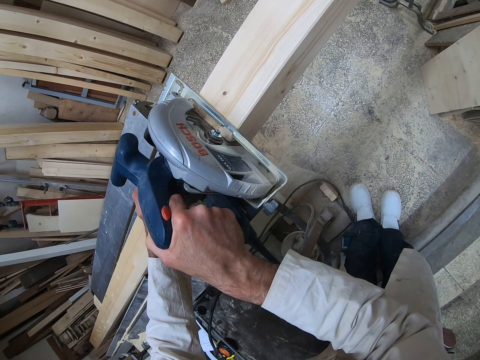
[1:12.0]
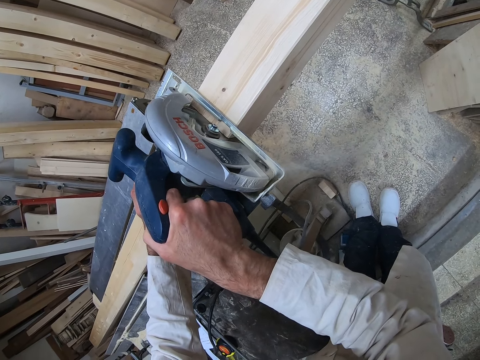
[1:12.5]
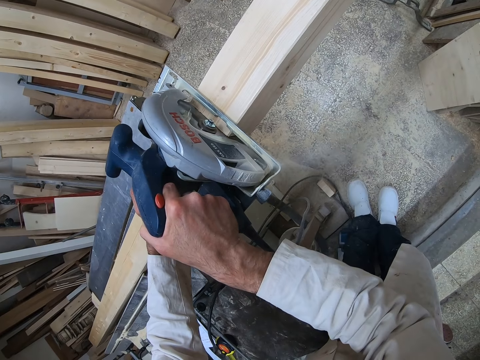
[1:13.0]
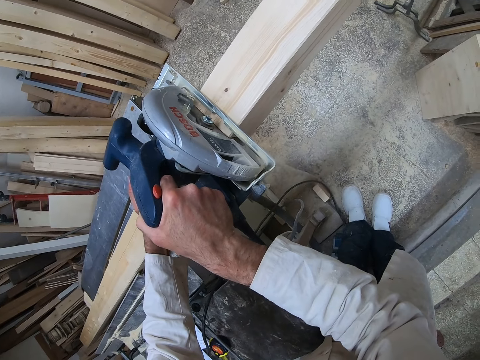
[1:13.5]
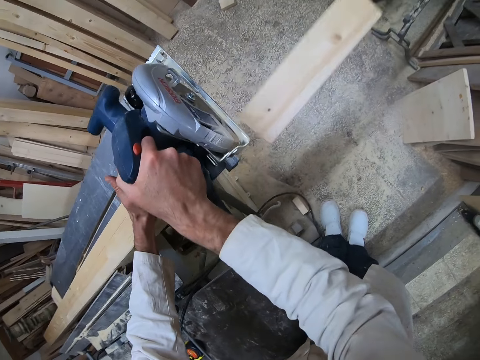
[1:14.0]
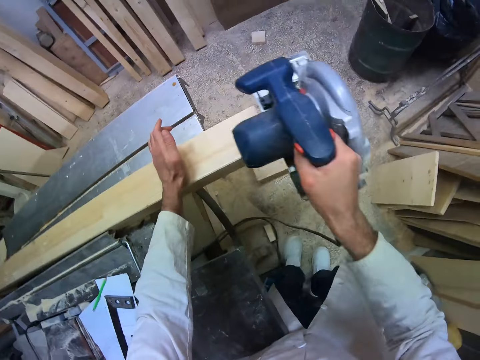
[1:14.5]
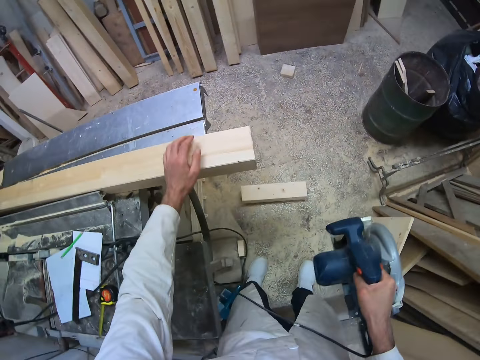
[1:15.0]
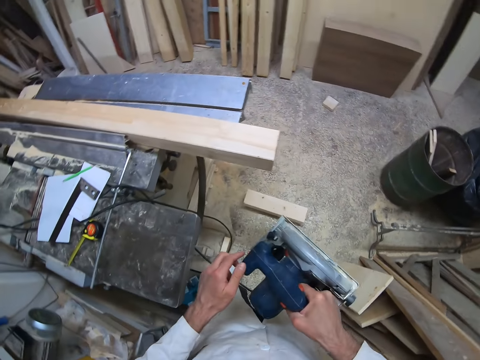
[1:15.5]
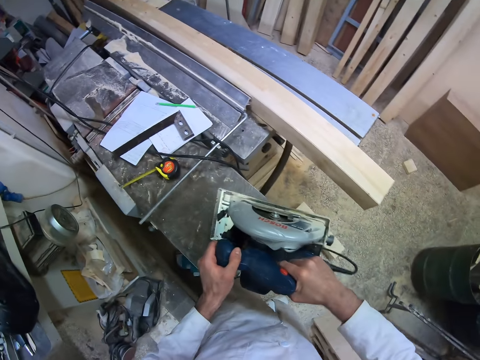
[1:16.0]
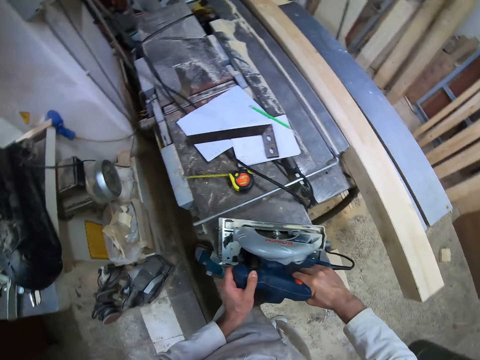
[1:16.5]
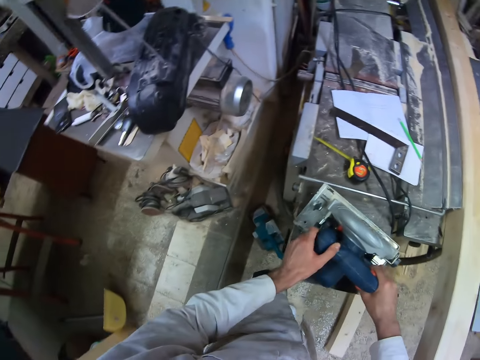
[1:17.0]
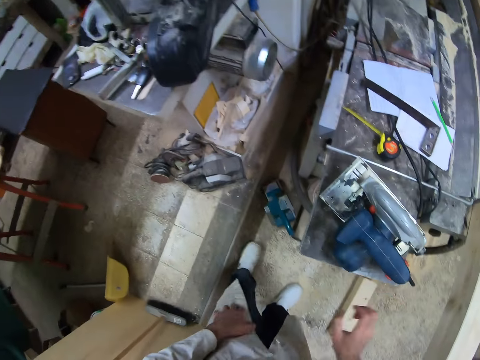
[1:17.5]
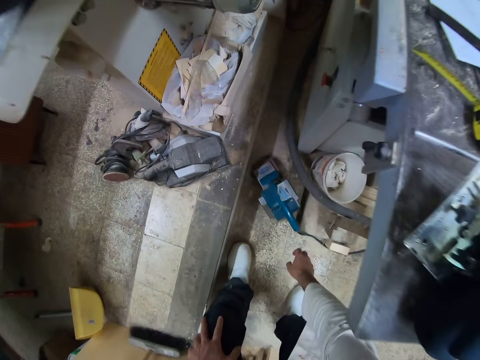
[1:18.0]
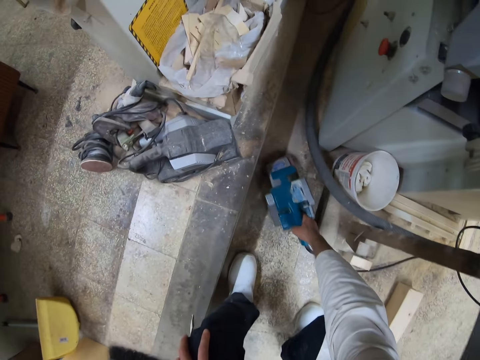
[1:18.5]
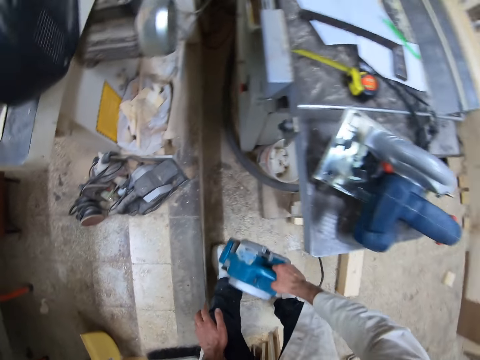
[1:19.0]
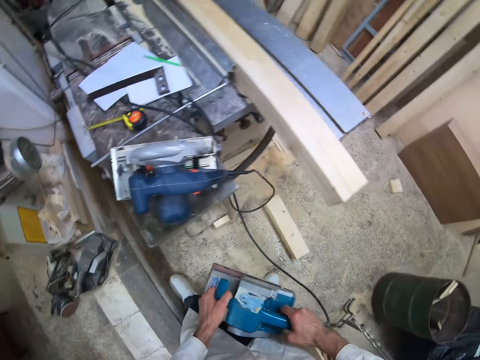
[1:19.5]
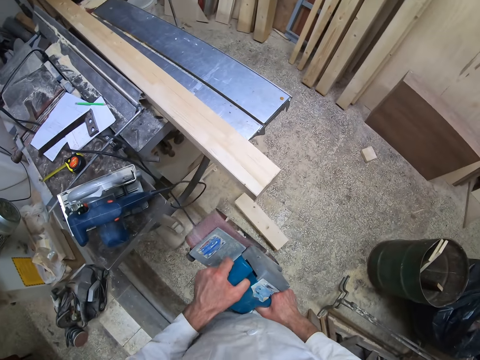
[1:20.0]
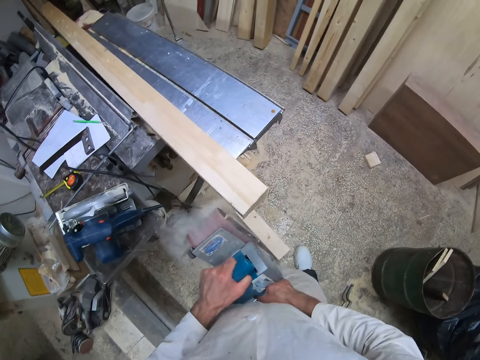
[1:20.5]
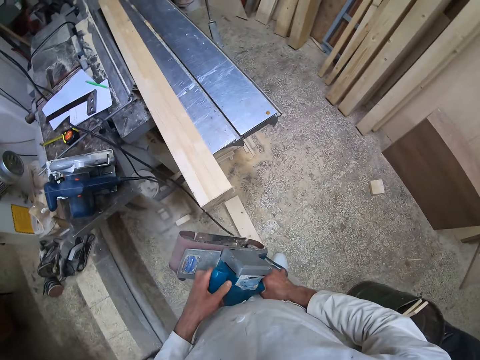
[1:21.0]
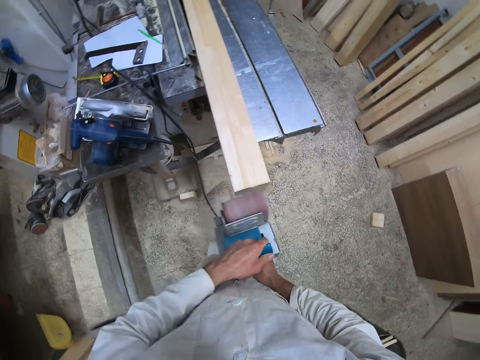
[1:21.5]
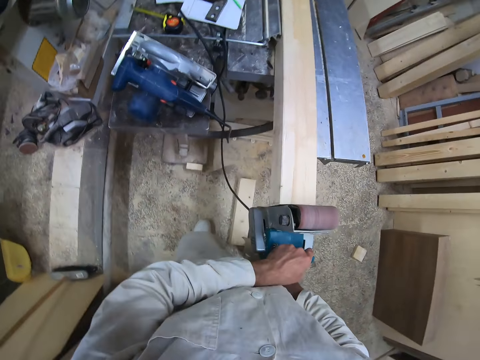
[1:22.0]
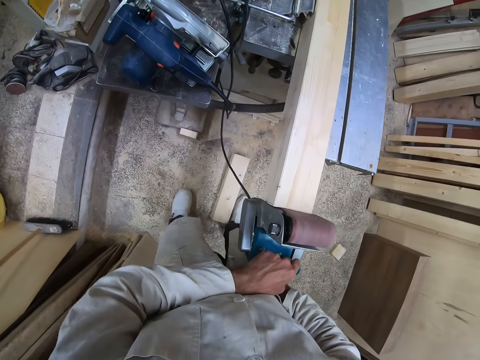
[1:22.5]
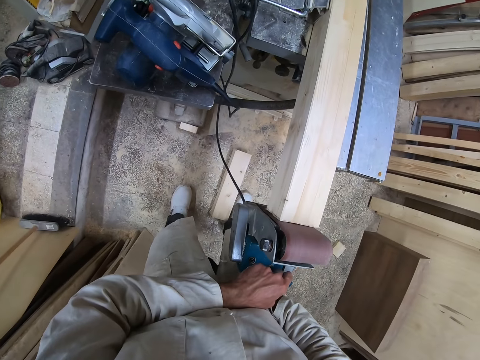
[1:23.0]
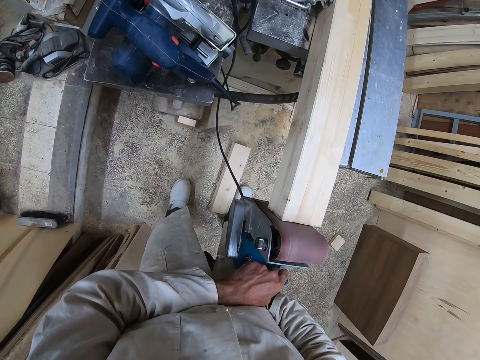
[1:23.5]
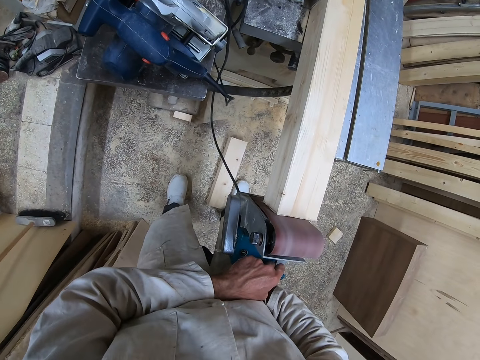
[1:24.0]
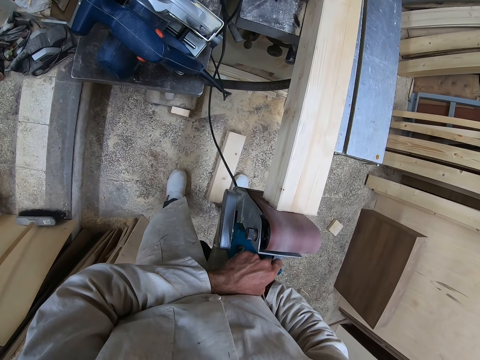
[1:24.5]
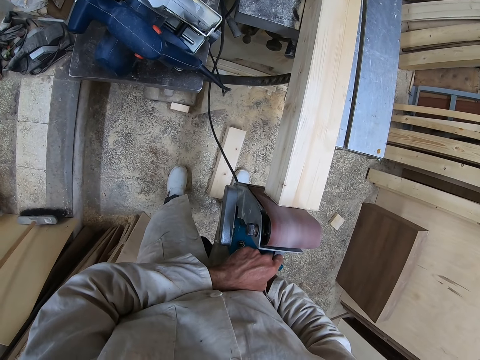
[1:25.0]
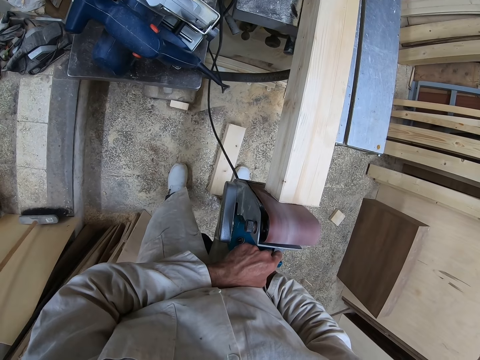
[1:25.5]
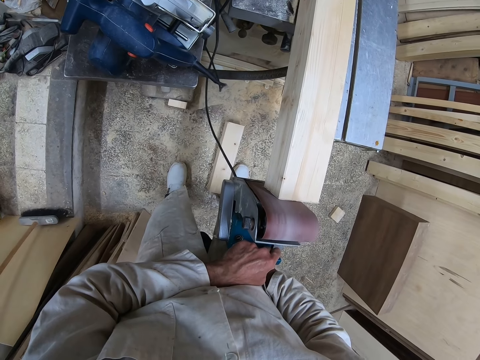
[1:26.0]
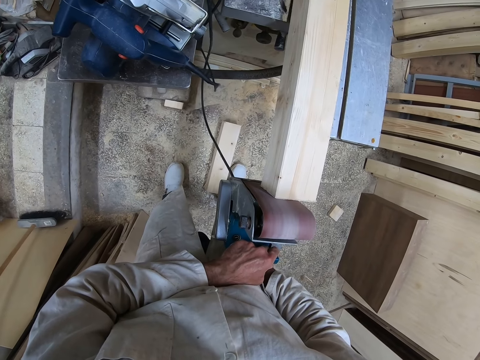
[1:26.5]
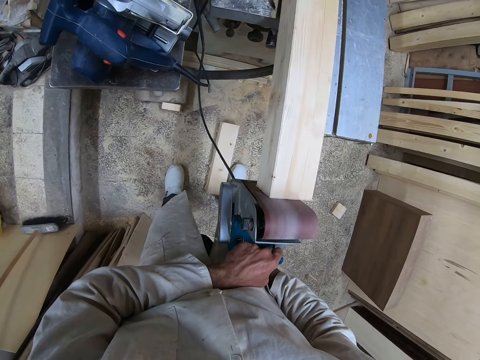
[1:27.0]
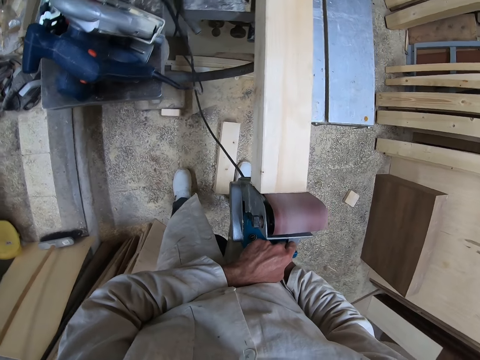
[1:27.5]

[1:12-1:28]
The camera wearer lifts the wood cutter or circular saw. He holds the wood cutter with both hands. He places the circular saw on the workshop table with both hands. He bends. He picks up an electric sander or wood smoothing machine from the floor with his right hand. He turns on the electric sander with both hands. He places the wood smoothing machine on the wood. He smoothens the piece of wood with the electric sander with both hands.

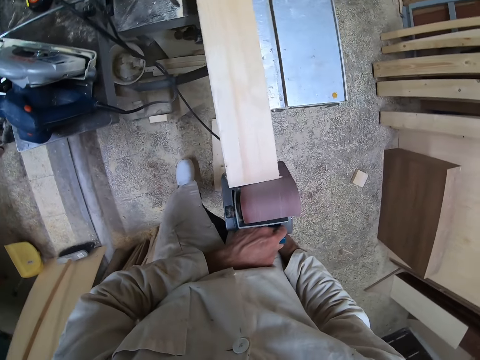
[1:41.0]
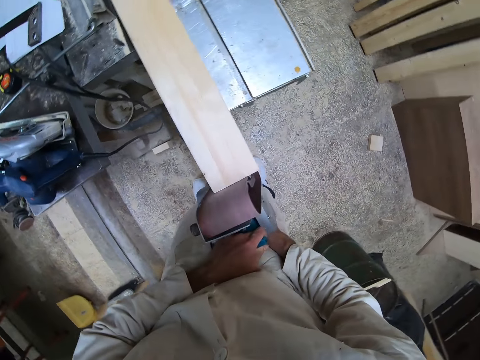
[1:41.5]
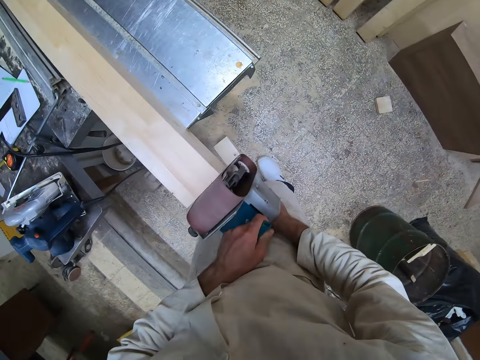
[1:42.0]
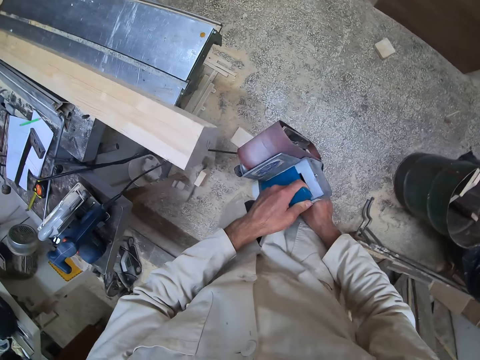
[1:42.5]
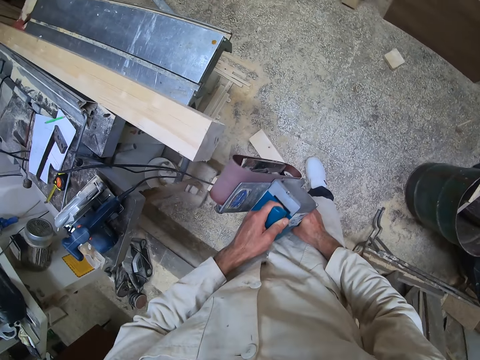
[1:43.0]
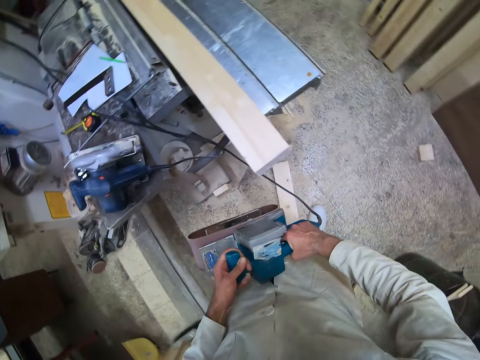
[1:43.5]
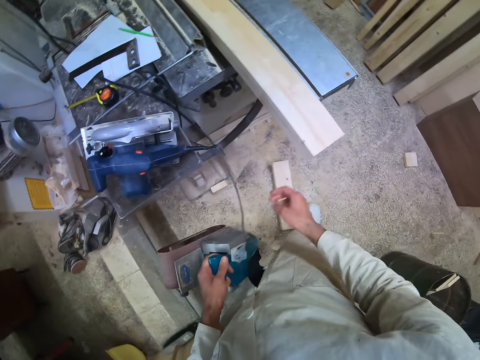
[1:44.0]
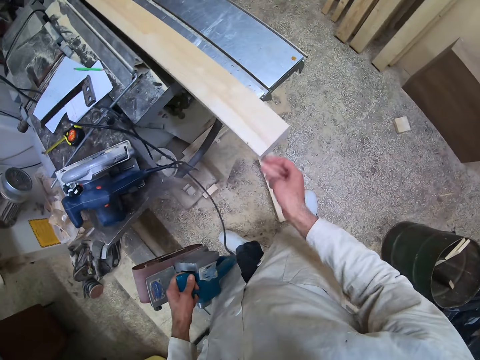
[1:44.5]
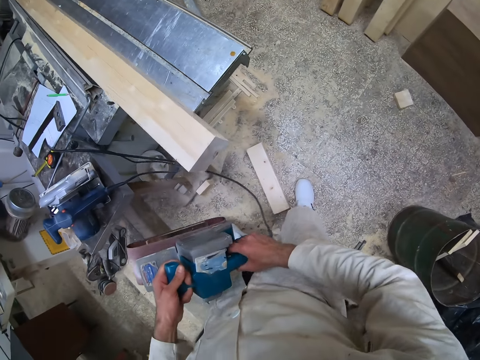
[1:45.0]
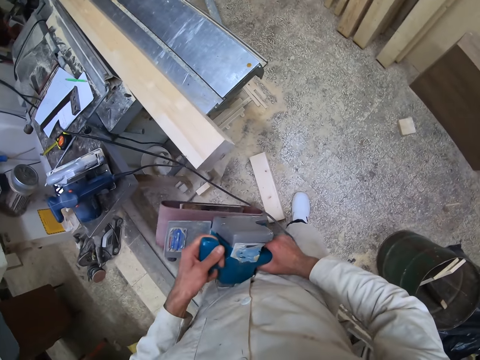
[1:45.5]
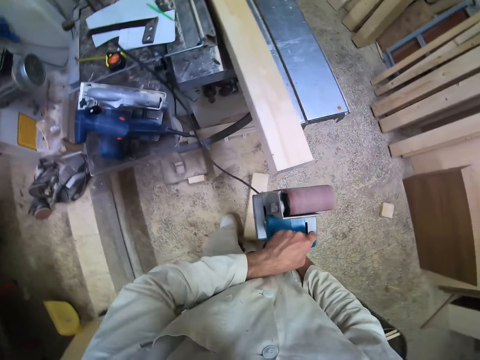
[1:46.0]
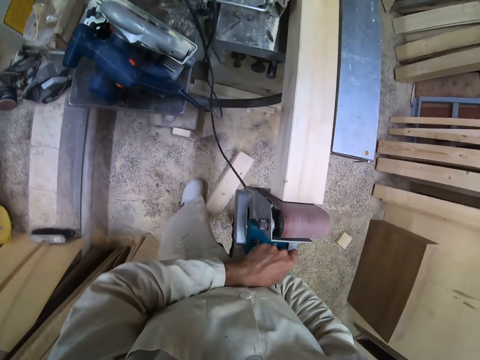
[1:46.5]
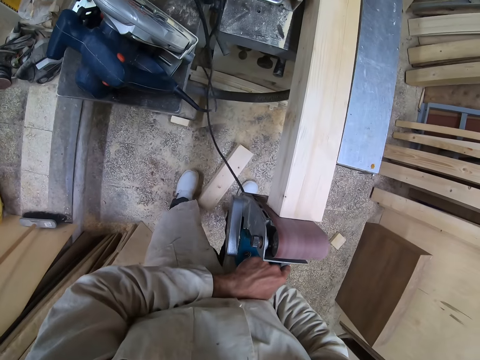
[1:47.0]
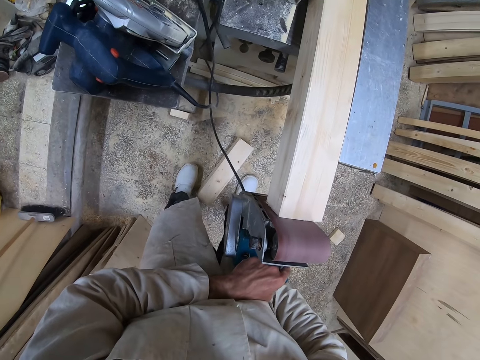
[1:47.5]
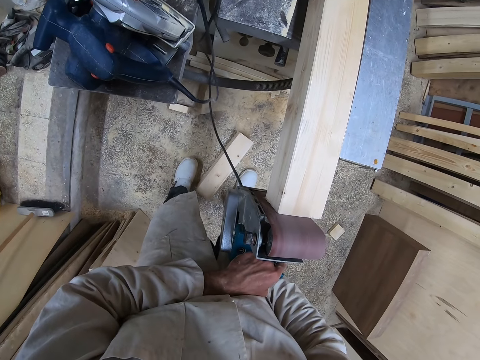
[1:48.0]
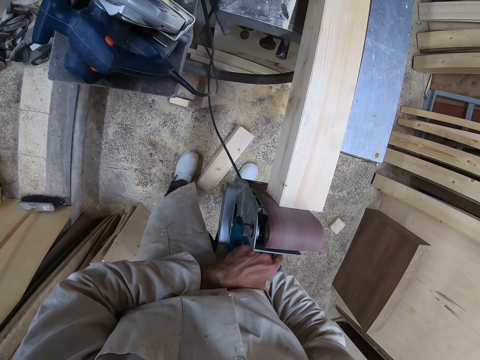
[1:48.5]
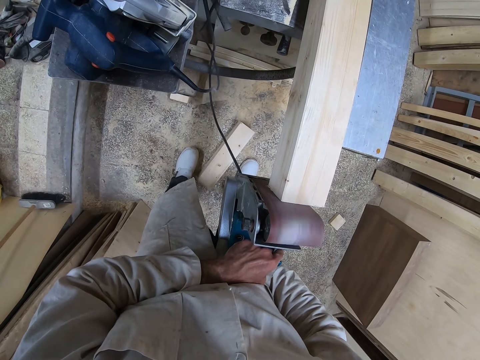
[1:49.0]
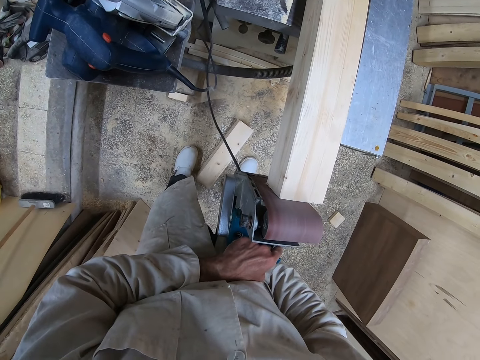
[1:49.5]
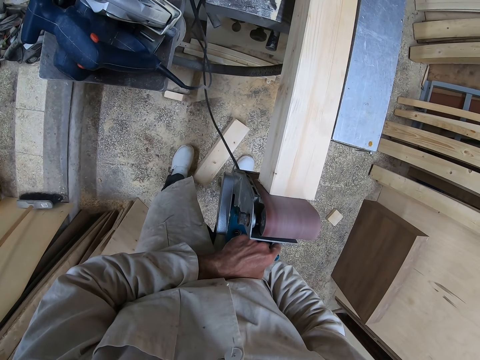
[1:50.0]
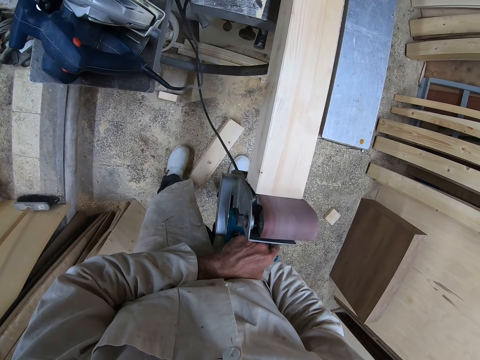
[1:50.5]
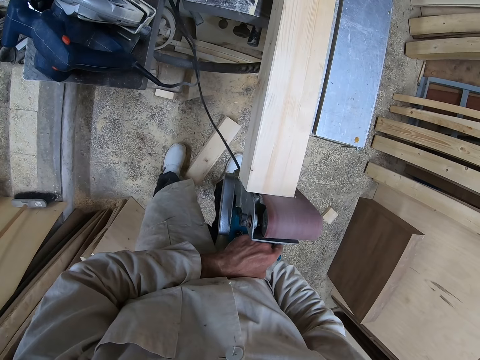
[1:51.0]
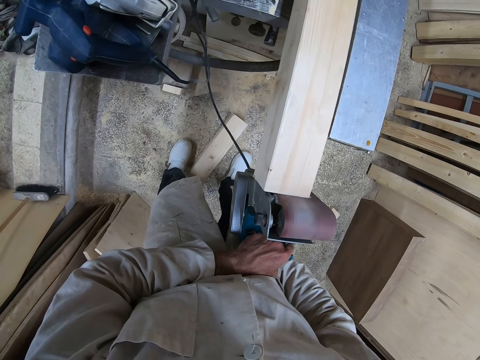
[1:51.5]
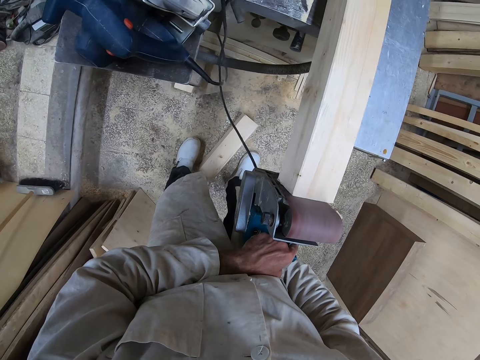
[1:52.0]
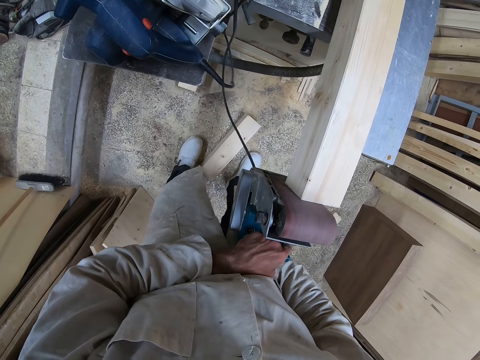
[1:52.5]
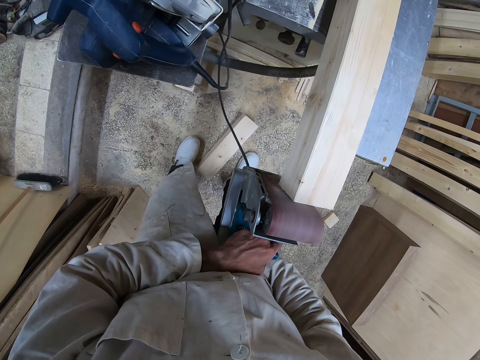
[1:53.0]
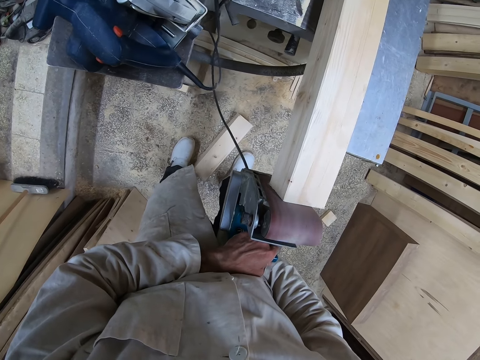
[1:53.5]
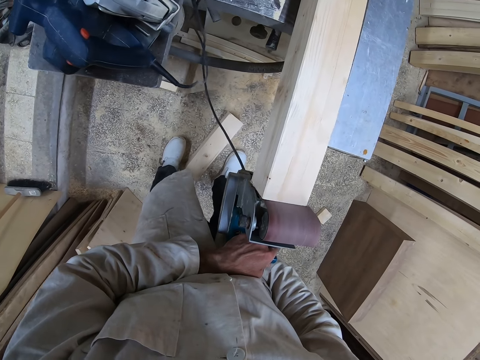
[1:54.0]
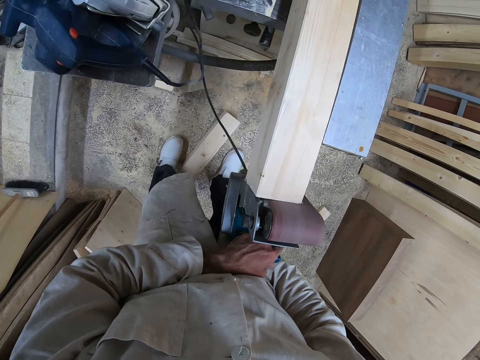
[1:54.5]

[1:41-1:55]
The camera wearer removes the wood smoothing machine from the wood. They hold the wood smoothing machine. They smoothen the wood using the wood smoothing machine.
